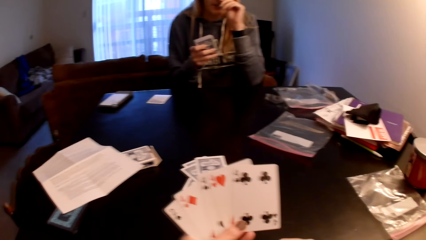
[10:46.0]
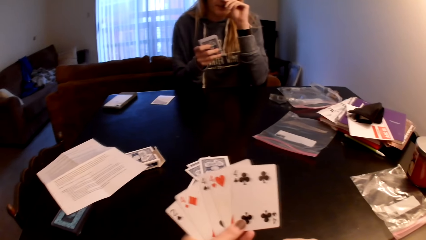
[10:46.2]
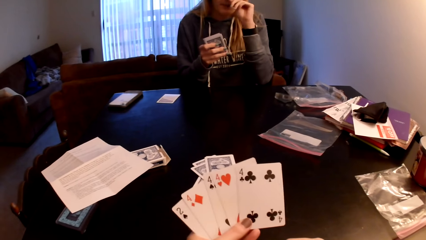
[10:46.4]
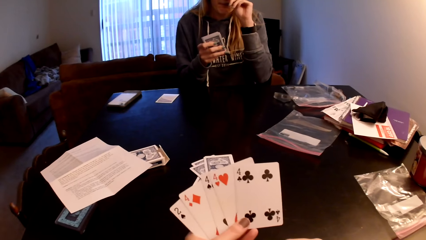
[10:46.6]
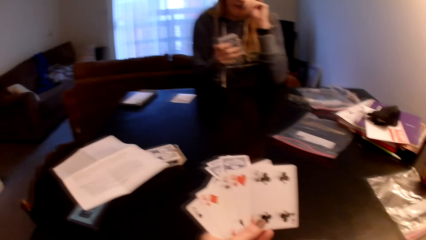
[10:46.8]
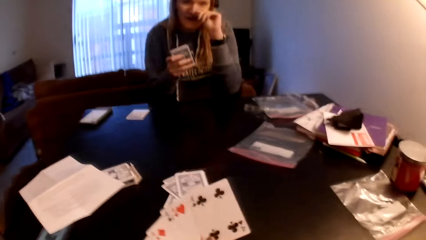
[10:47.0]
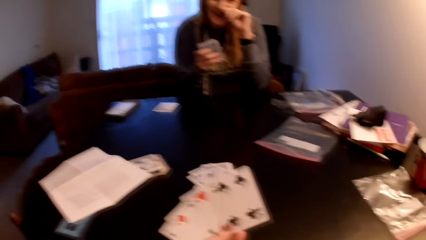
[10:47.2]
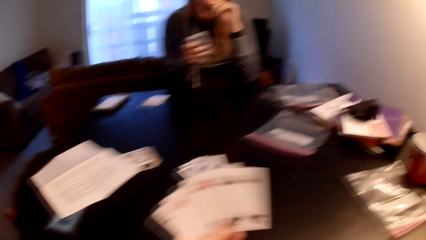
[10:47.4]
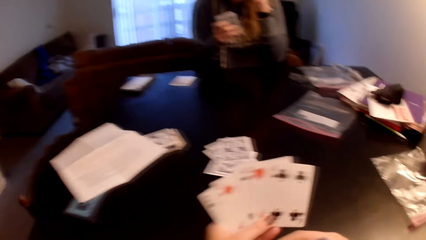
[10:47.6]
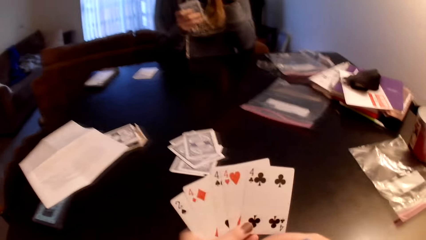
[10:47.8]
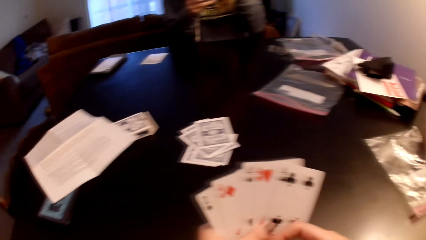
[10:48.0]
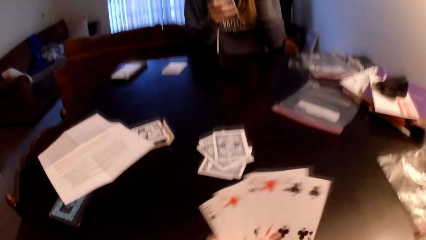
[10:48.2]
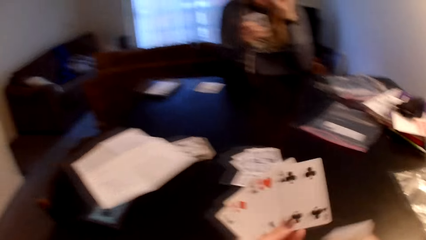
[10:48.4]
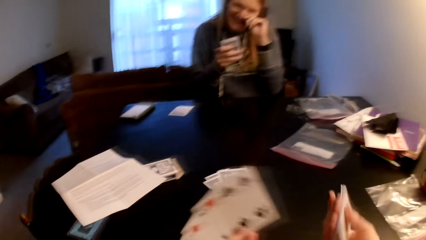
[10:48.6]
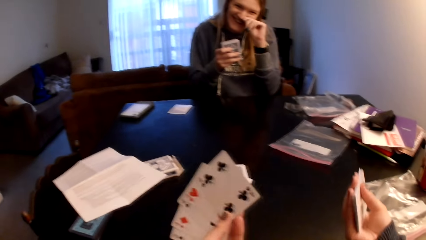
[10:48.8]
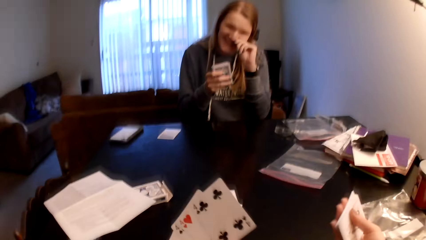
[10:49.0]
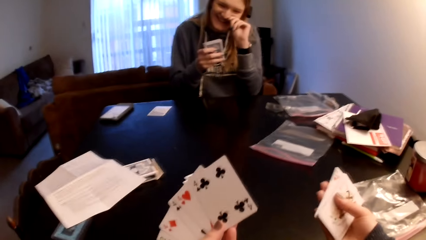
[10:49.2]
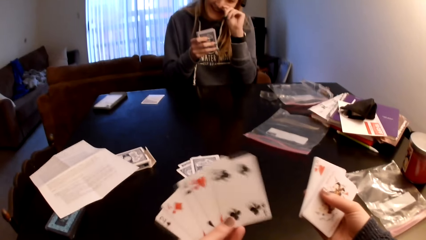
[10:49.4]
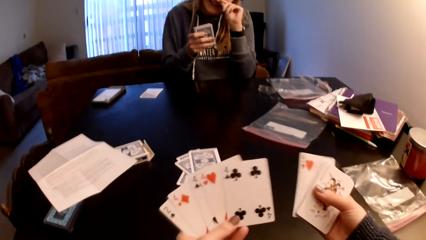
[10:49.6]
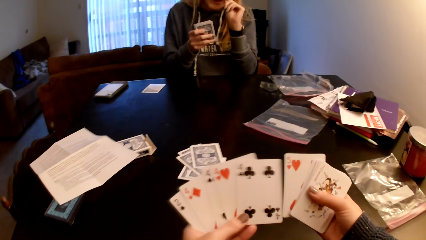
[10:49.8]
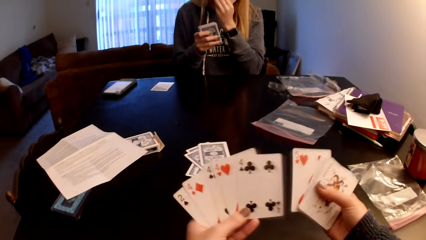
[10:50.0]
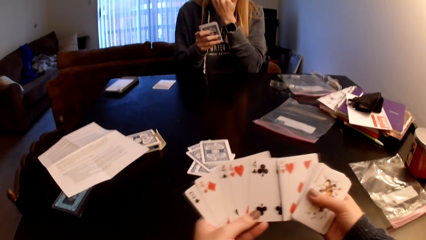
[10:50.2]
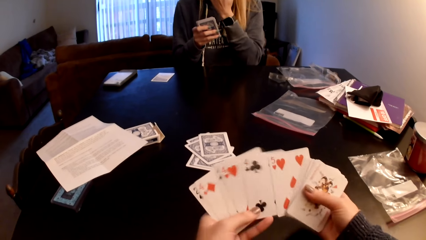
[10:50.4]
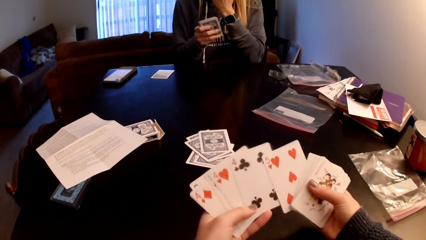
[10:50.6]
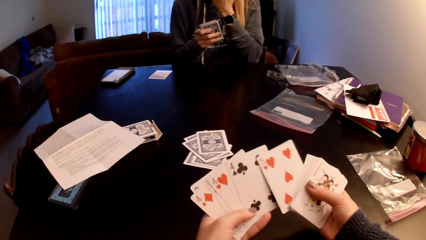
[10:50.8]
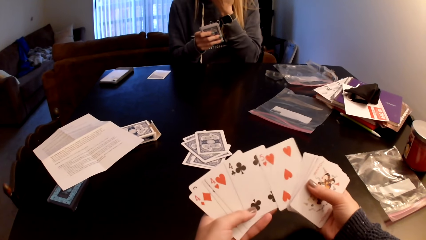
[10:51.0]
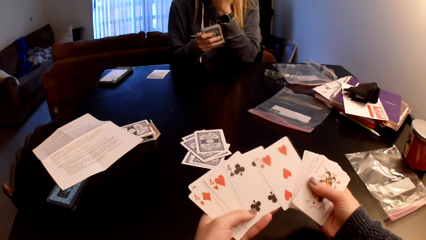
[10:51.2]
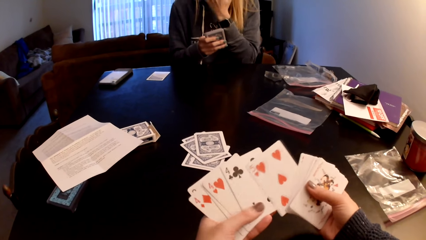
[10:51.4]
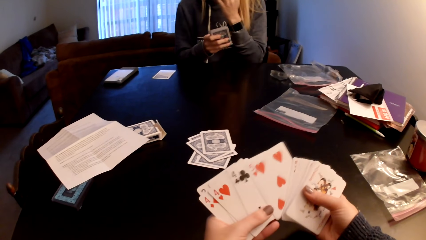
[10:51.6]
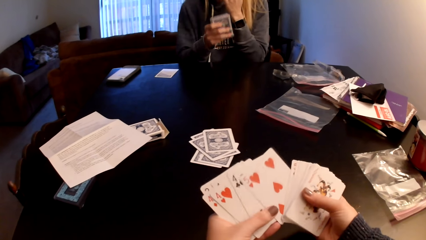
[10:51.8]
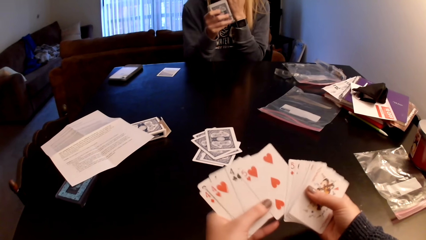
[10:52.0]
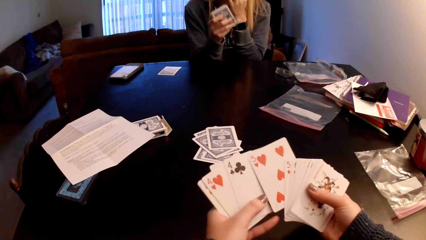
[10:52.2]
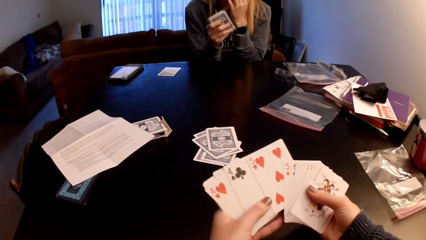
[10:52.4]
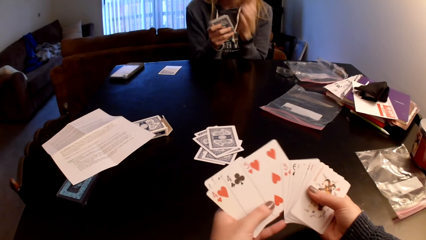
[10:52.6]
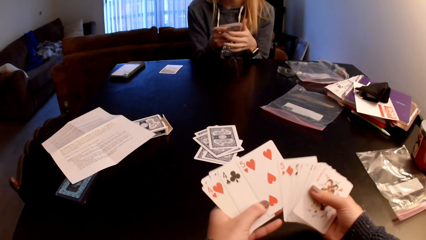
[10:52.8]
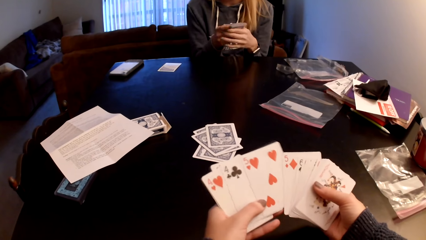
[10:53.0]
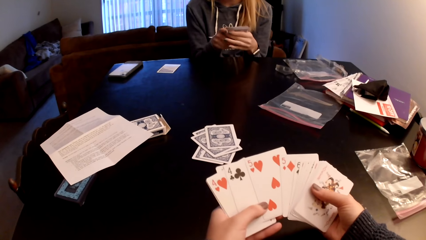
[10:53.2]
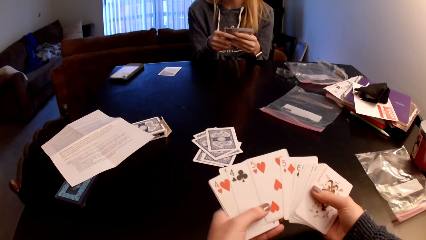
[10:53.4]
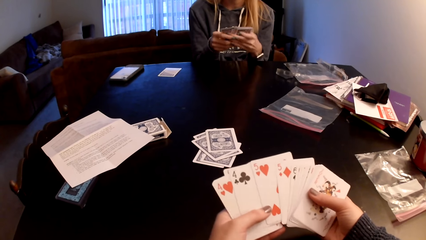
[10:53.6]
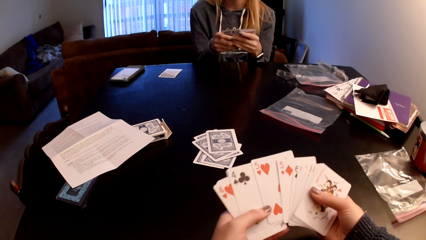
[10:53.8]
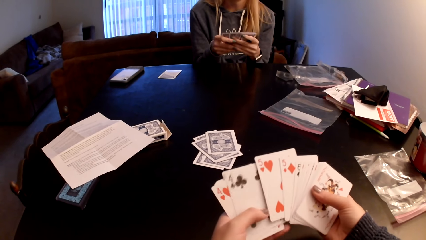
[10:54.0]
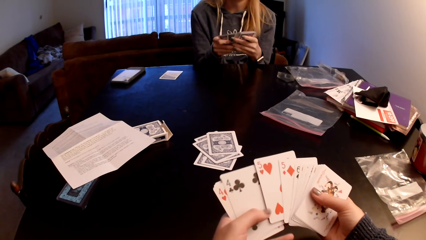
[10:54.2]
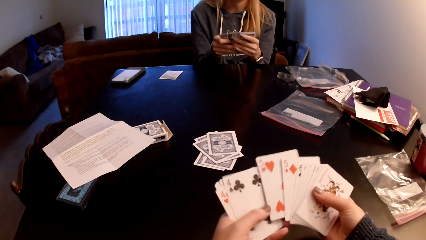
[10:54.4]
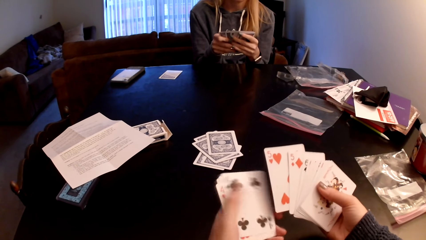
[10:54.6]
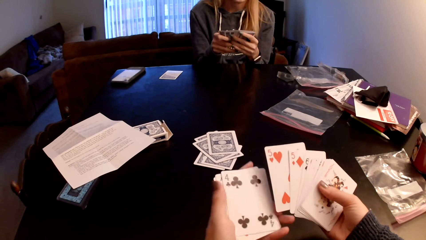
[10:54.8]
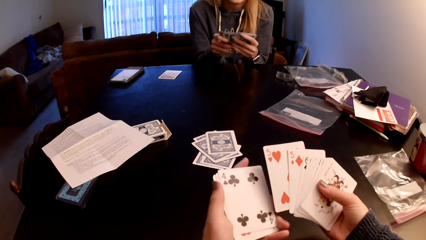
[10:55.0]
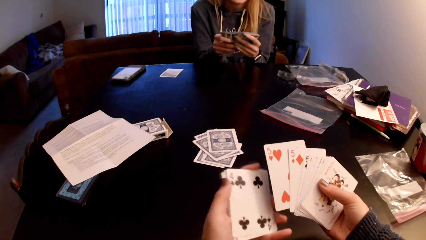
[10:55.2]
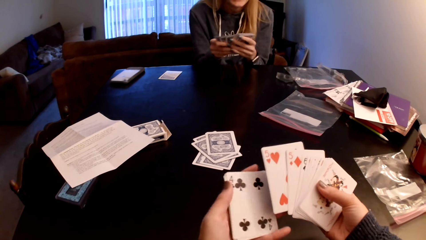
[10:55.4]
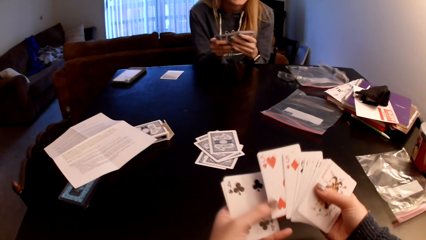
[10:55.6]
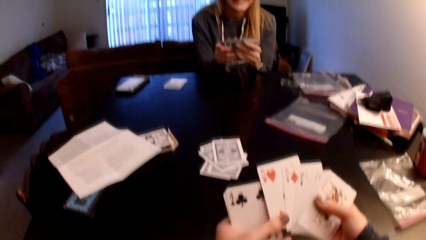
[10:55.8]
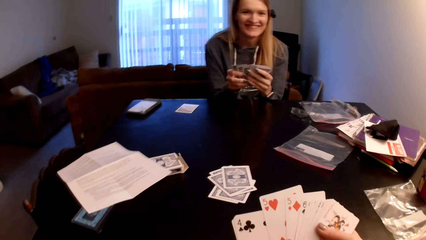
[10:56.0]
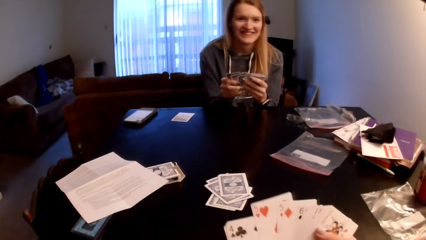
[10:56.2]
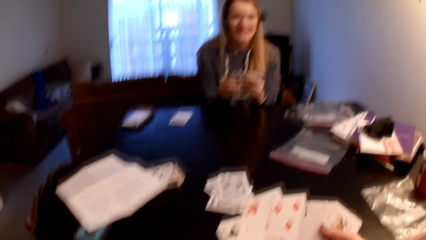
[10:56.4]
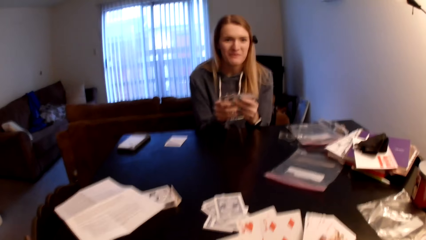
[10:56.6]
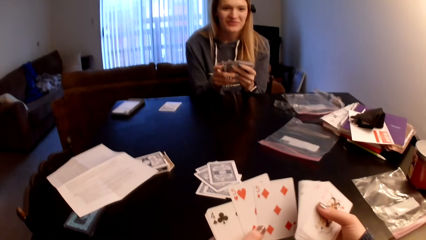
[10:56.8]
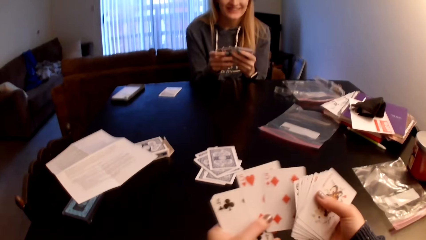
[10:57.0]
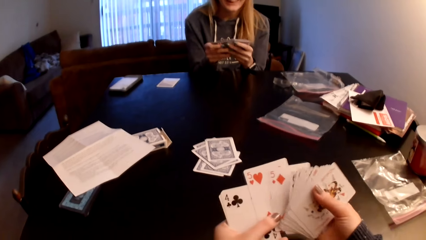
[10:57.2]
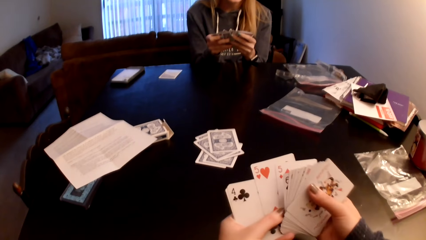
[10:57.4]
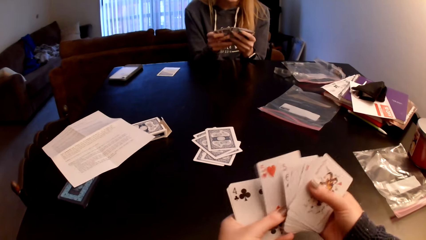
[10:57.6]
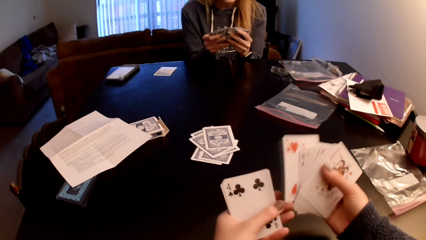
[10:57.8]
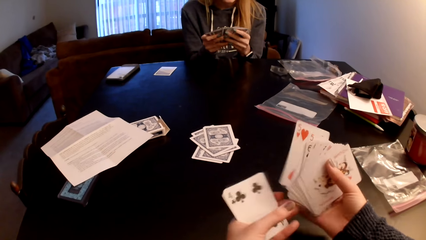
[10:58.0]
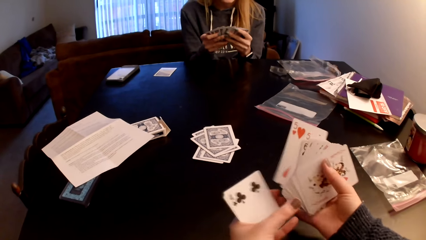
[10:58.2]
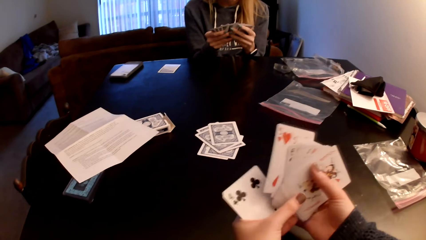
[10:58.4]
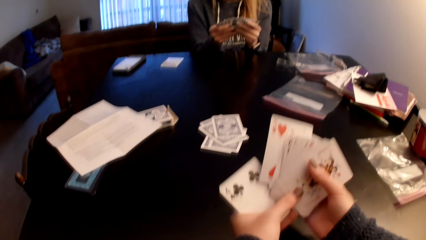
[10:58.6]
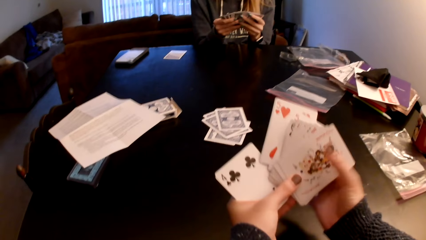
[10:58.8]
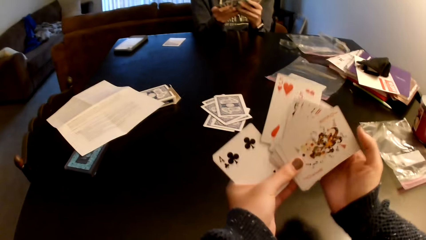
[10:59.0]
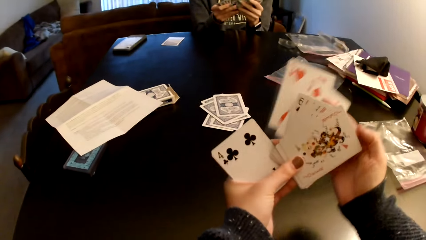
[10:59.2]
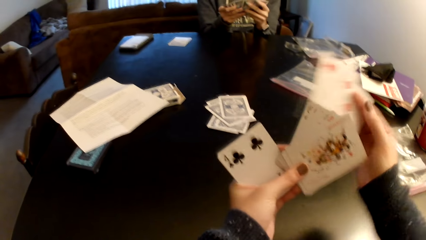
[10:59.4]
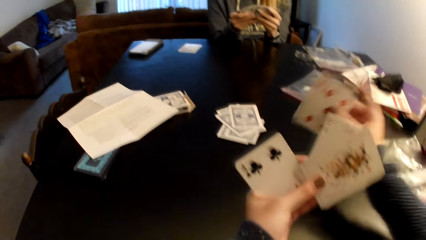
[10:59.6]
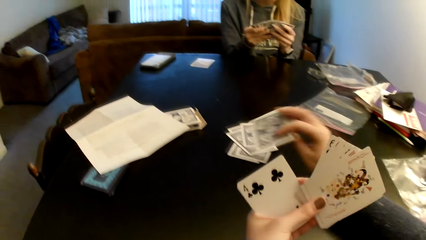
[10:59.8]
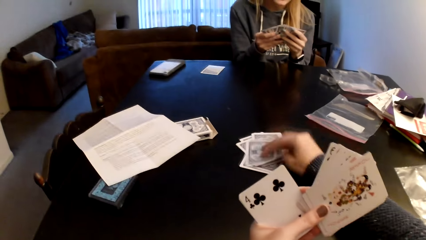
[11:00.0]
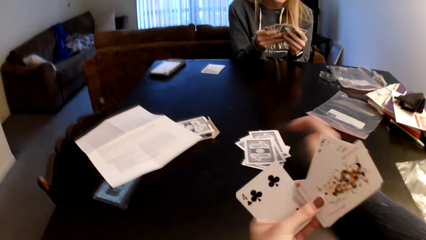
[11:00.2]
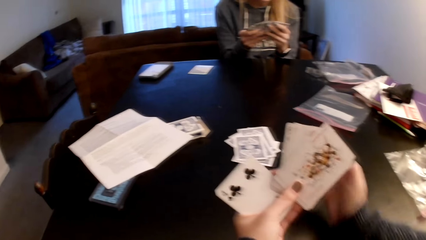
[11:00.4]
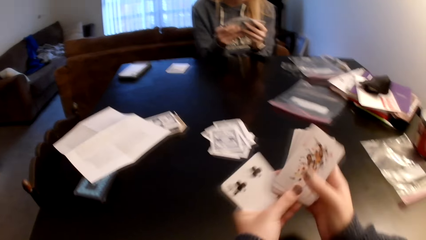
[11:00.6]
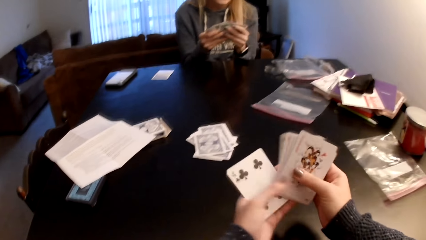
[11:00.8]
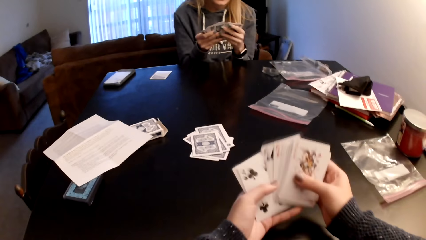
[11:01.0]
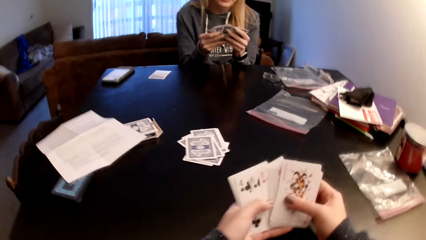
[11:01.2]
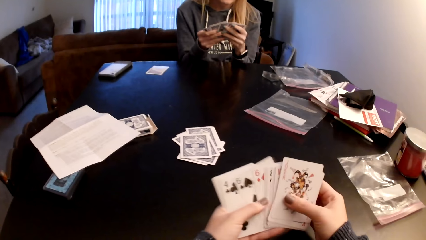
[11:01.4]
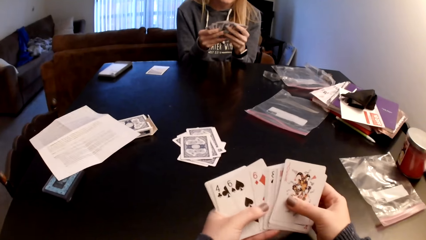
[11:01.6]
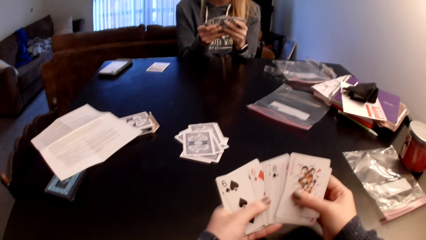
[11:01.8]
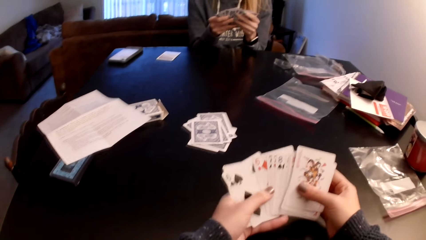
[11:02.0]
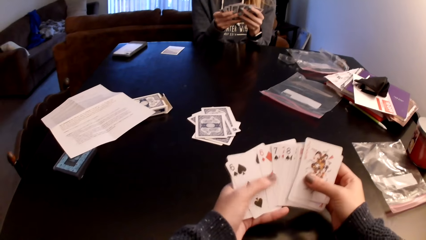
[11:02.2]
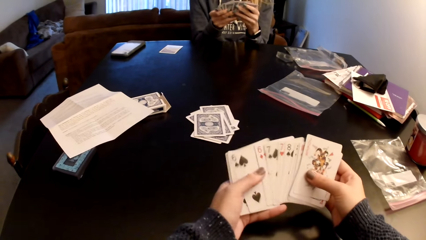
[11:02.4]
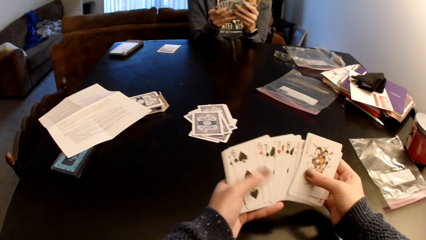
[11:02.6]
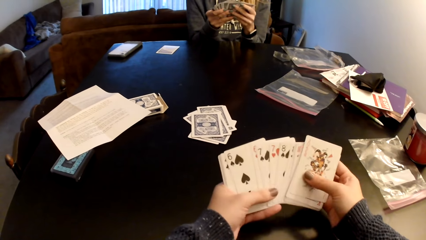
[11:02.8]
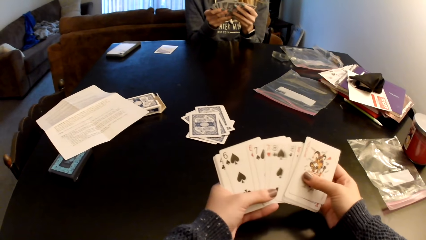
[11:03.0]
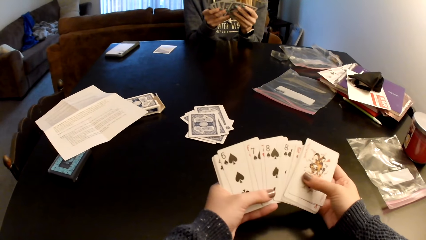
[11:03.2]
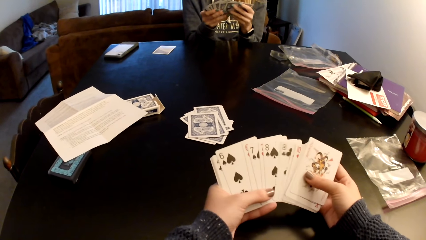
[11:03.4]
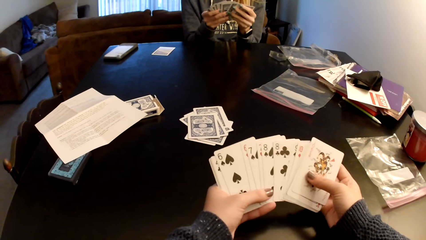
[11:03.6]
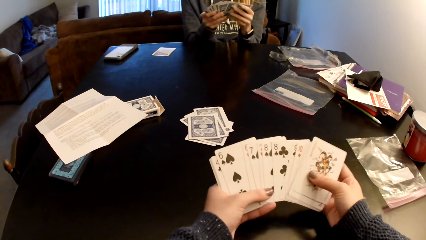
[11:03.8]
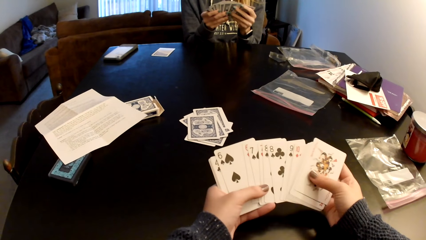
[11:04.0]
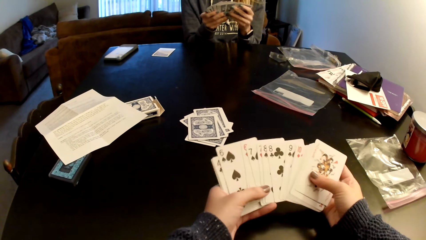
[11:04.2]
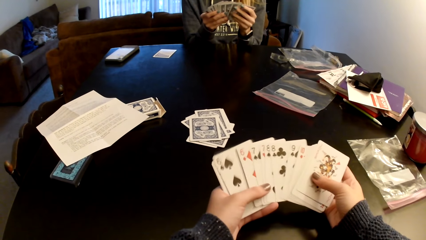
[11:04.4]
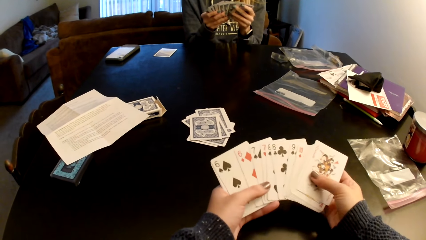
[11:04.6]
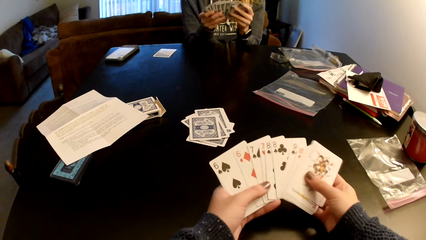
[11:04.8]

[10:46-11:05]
The camera wearer interacts with a woman. She sorts cards with her hands. The woman holds her face. The camera wearer holds the cards with both hands. She sorts the cards with her hands. The woman sorts the cards with her hands. The camera wearer sorts the cards with her hands. The woman holds the cards with both hands and sorts the cards with her hands. The camera wearer picks up a card. She puts the cards on the table. She holds the cards with both hands. She checks the cards. She sorts the cards with her hands. The woman sorts the cards with her hands.
